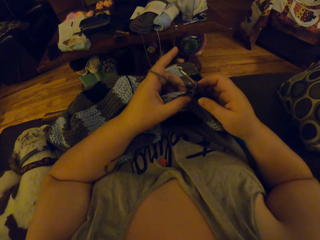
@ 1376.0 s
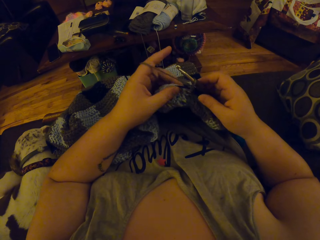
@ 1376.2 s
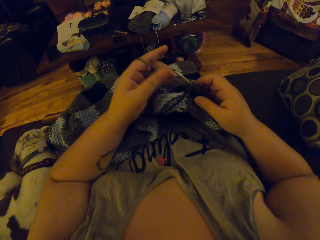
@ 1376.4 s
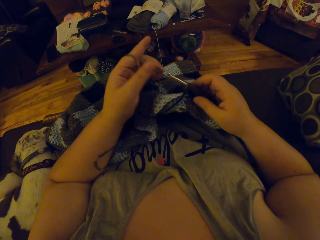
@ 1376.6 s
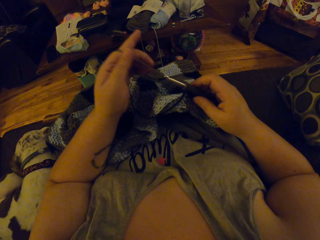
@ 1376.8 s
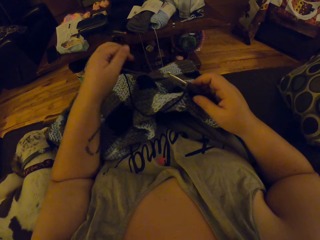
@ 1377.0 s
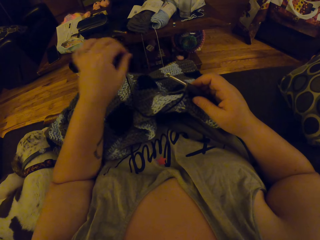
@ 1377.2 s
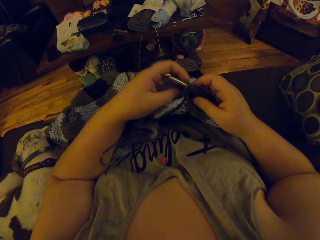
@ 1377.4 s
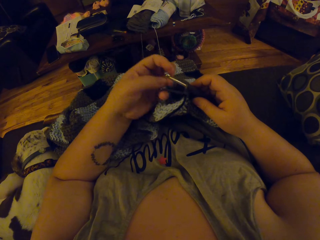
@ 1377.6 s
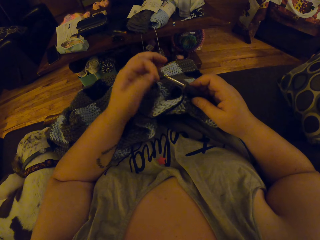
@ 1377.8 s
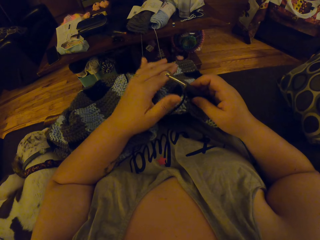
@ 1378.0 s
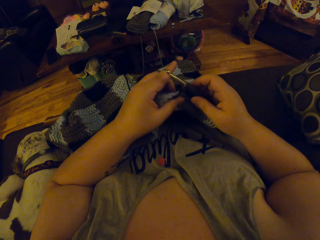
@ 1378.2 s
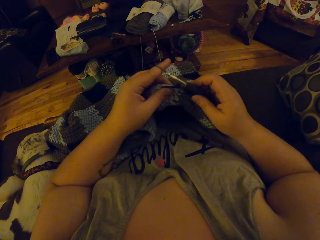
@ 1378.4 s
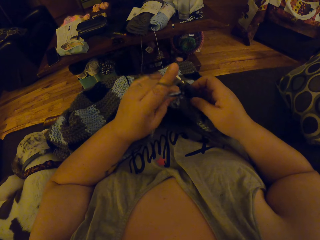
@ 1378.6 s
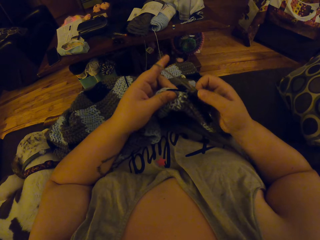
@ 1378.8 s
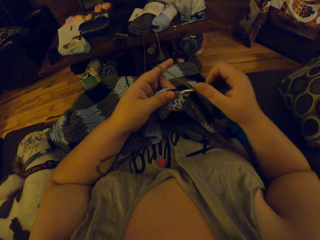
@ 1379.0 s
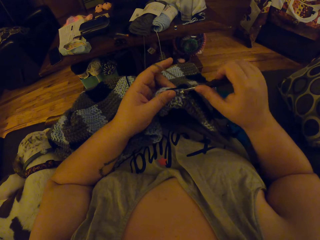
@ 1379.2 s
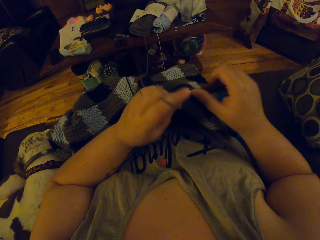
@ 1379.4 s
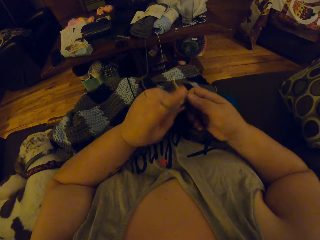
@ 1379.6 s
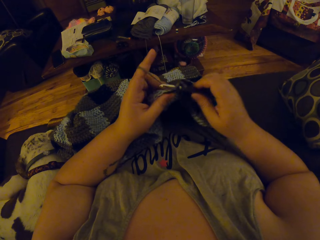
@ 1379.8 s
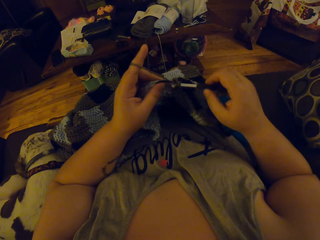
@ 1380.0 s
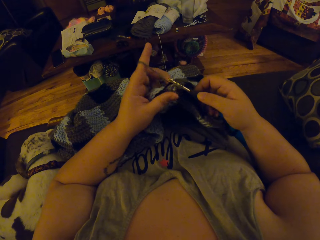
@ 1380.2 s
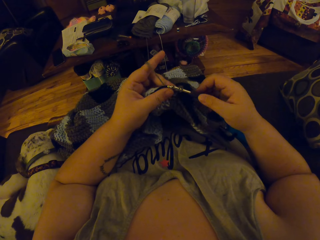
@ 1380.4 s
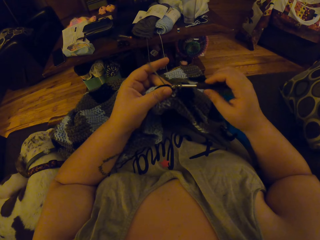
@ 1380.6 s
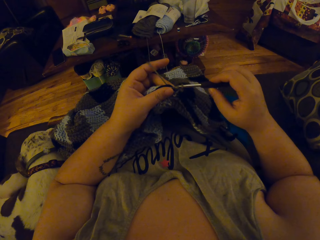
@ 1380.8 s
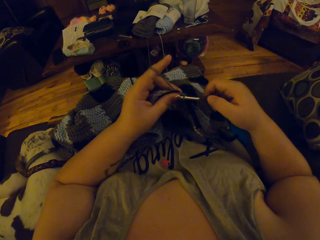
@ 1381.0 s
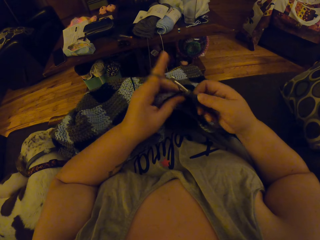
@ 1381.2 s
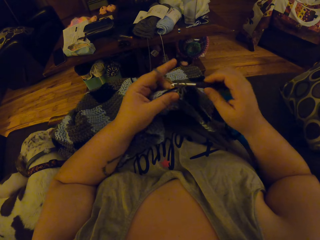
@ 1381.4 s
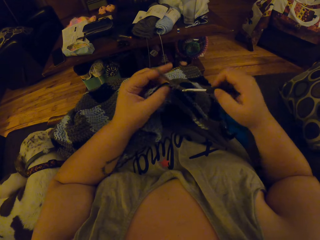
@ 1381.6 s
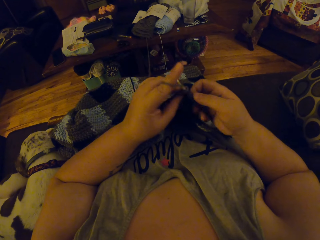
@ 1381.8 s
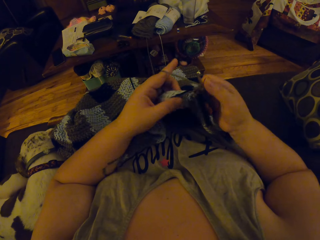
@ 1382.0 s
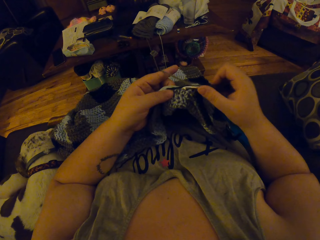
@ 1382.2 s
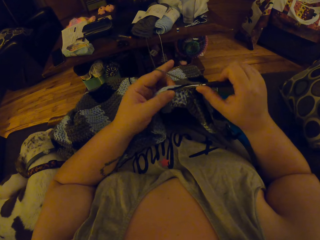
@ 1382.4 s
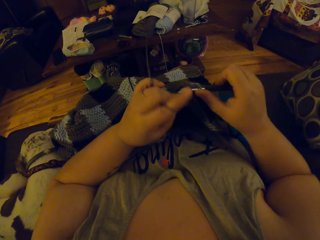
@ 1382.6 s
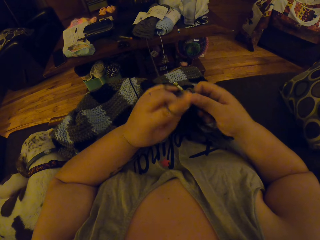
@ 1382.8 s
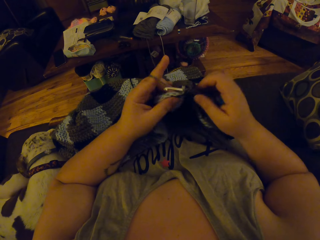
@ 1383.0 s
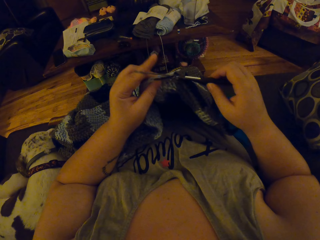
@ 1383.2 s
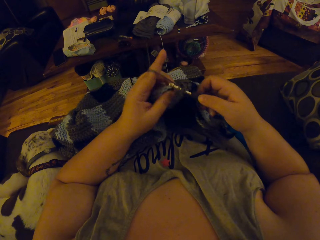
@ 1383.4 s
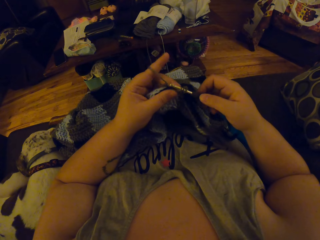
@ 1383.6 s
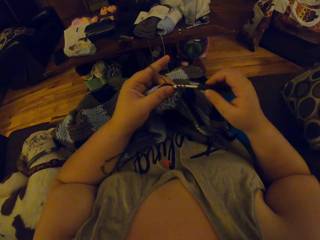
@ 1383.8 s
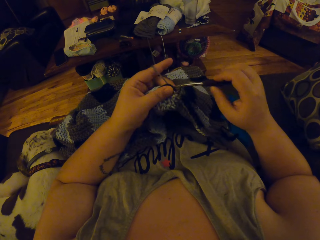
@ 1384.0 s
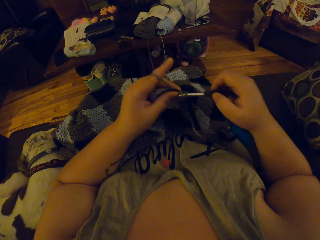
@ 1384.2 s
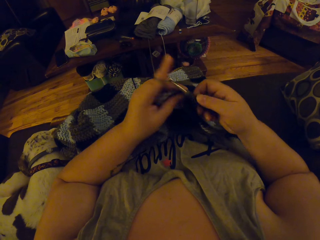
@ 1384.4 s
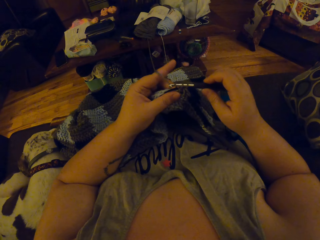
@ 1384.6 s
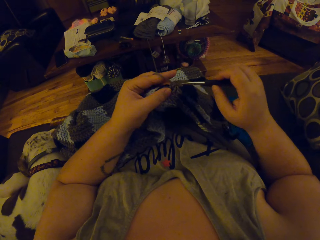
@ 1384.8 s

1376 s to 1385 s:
The camera wearer arranges the thread of the yarn properly with her left hand. She crochets the yarn with the crochet hook in her right hand.

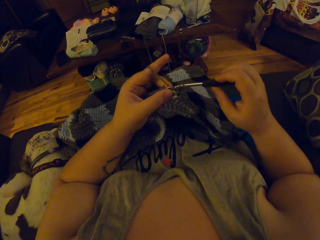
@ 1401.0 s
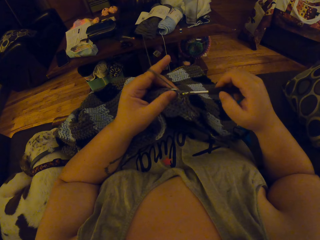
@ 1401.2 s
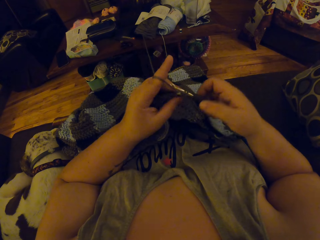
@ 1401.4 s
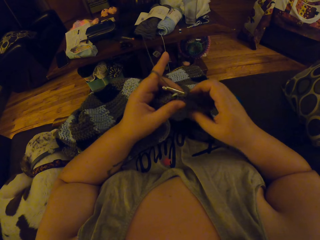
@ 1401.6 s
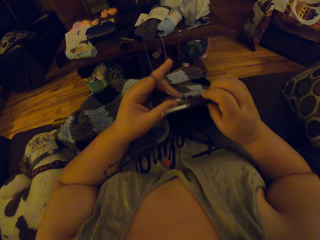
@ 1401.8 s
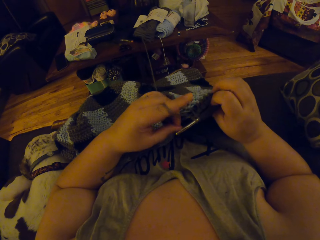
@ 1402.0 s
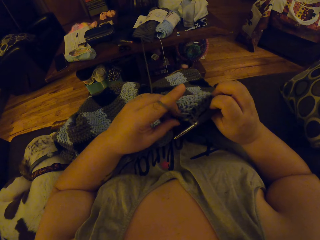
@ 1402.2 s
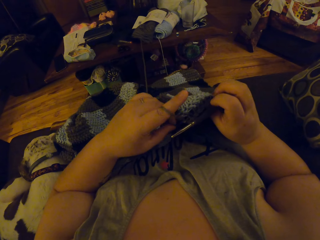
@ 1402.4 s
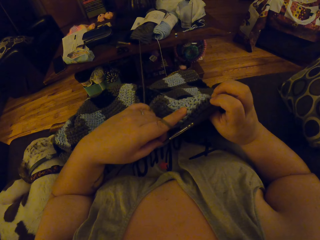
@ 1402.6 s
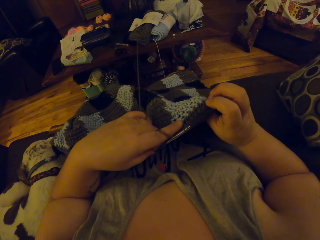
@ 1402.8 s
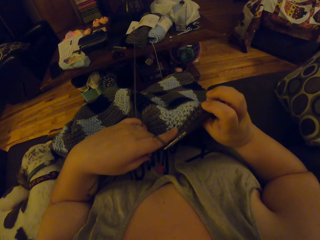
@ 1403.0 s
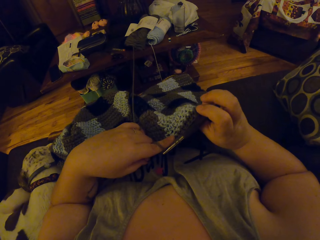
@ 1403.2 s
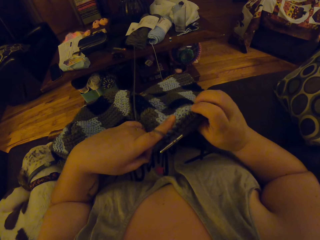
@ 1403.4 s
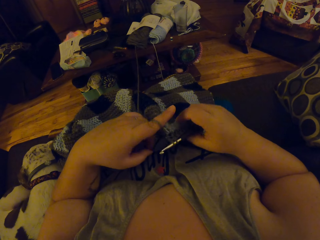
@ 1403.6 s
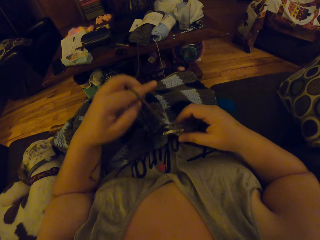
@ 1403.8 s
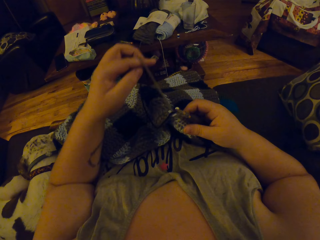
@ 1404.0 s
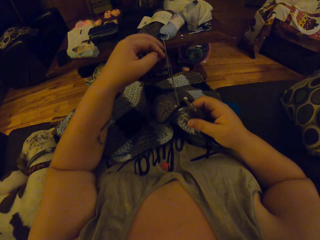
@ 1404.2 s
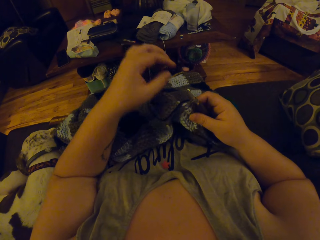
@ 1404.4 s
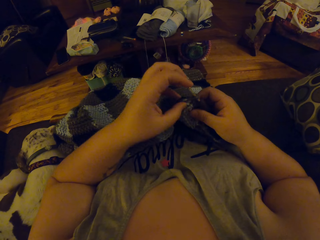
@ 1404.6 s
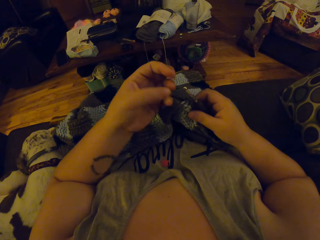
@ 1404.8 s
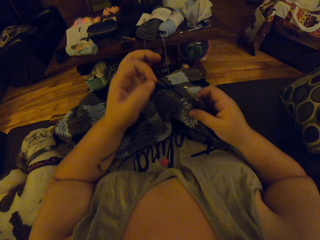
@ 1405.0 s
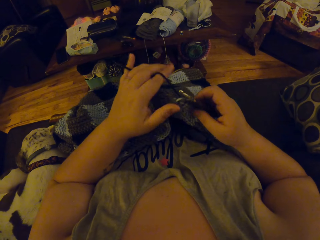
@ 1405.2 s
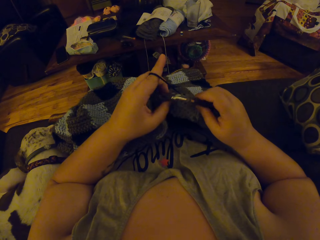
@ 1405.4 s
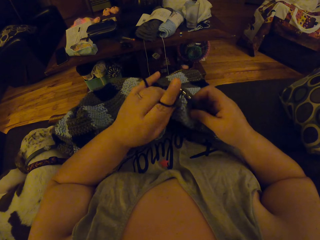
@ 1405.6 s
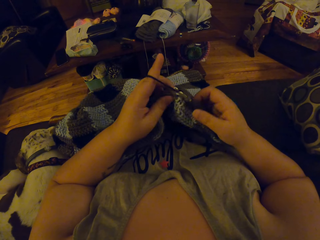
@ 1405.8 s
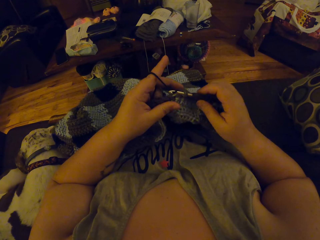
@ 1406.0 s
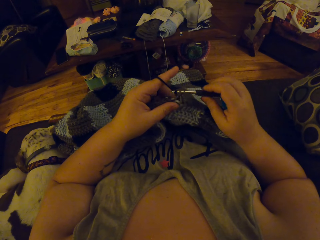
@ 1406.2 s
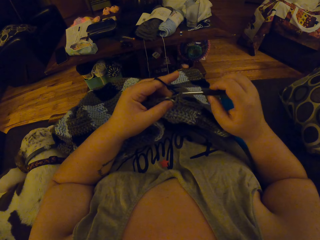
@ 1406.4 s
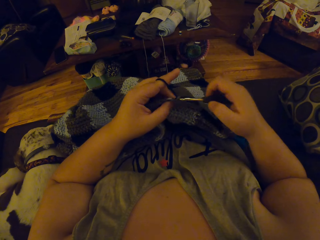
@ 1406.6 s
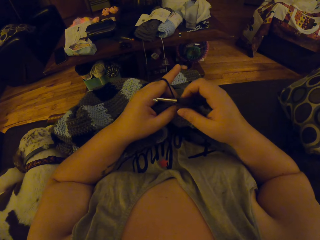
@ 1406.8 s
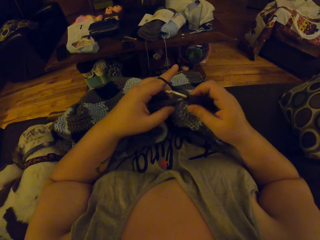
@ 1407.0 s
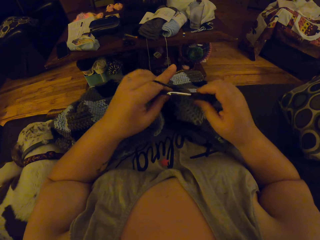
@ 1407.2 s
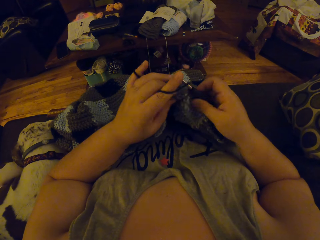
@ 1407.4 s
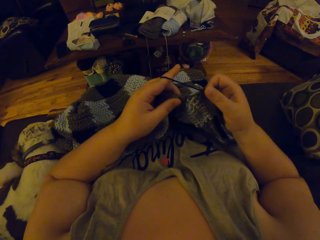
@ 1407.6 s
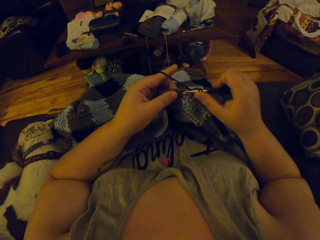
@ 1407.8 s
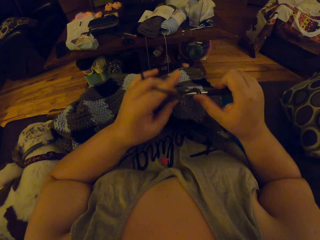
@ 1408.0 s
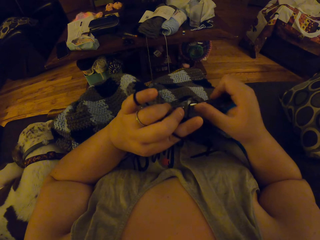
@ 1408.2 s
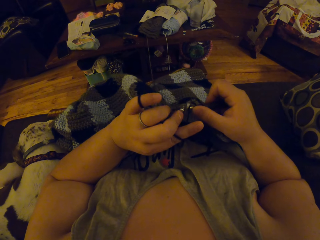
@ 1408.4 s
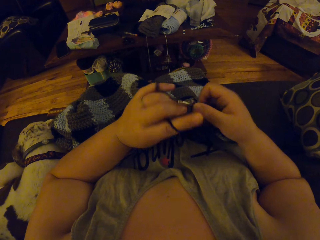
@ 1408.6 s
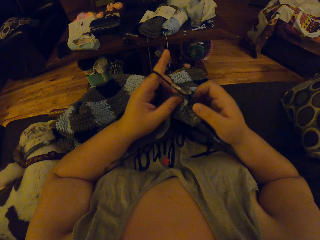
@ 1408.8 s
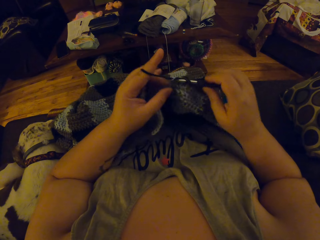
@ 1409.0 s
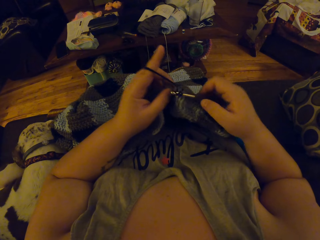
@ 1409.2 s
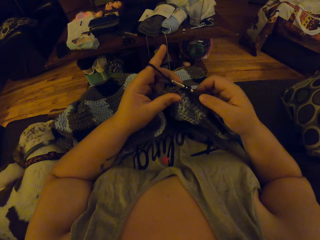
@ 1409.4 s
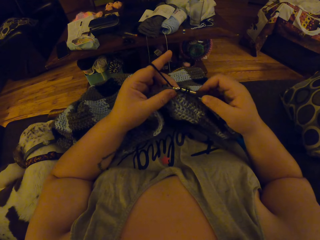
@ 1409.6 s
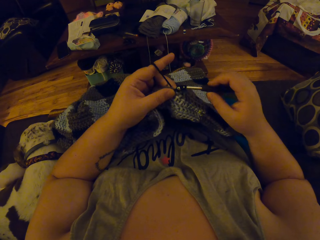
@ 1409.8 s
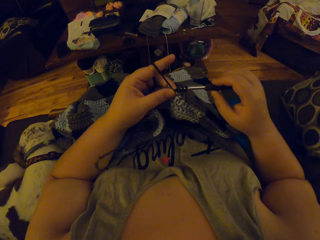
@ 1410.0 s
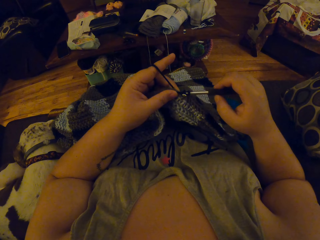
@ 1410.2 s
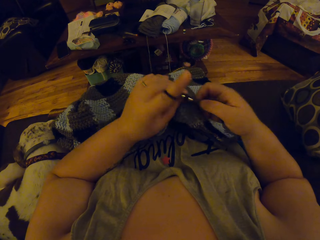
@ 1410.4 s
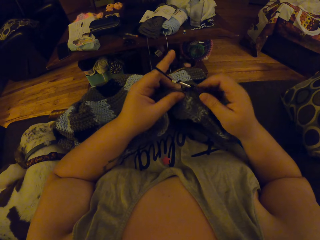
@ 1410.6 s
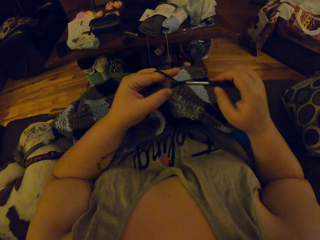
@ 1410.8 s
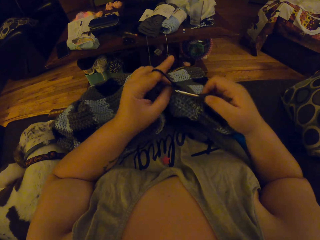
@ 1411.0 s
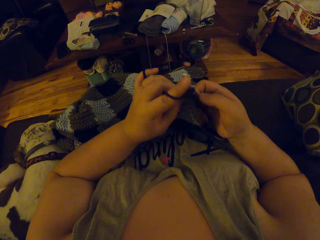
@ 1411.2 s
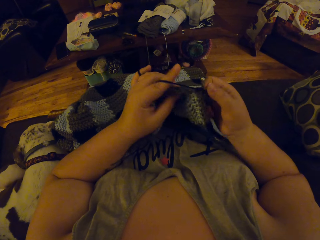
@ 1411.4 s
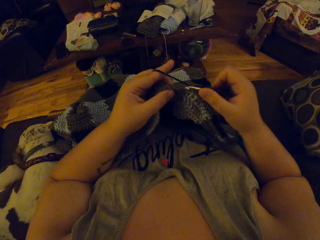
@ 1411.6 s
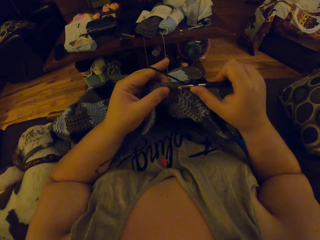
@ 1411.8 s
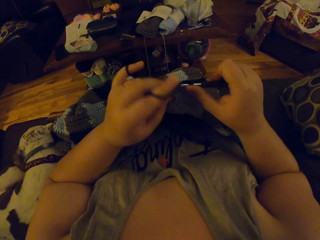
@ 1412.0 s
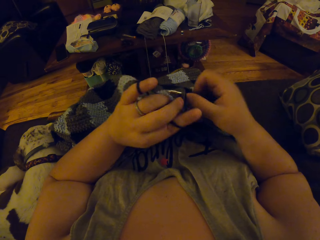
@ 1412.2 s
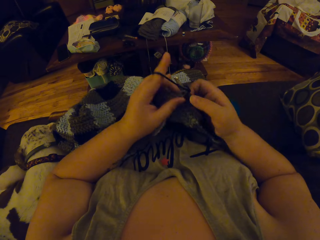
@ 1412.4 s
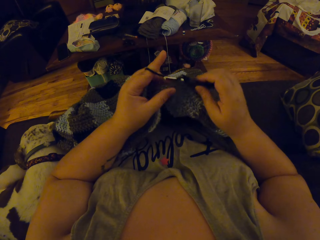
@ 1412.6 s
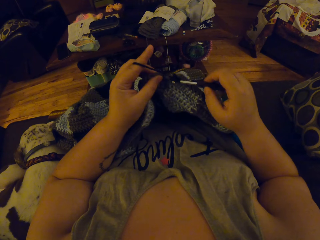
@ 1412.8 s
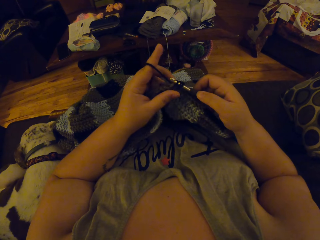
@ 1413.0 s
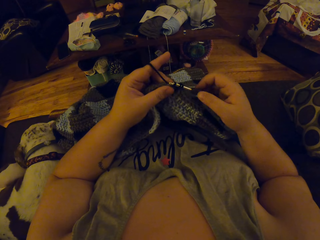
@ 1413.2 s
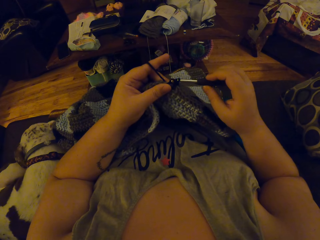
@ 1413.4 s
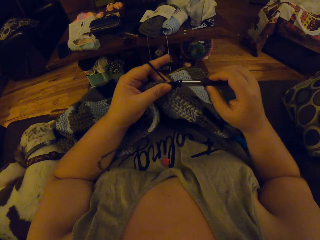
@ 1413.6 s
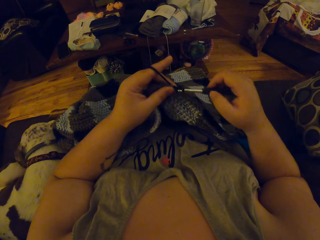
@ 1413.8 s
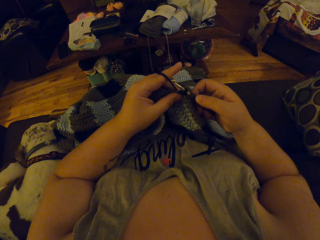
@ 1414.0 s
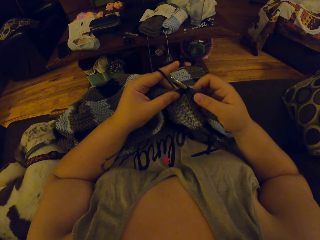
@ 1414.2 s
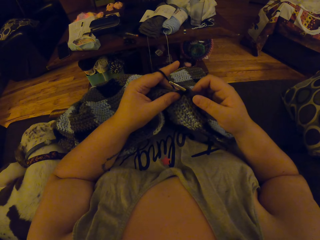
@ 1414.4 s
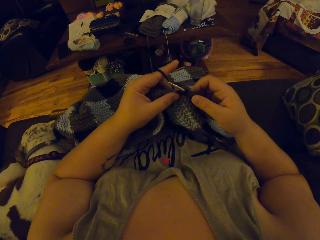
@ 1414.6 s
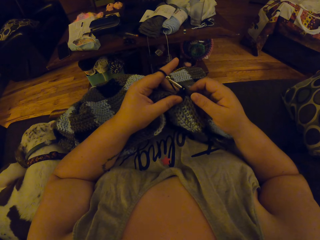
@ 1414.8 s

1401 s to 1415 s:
The camera wearer straightens the fabric. They knit the fabric with a hooked needle.
